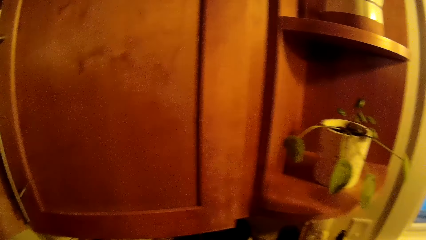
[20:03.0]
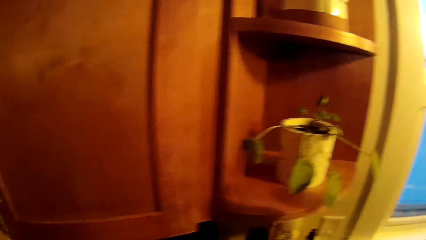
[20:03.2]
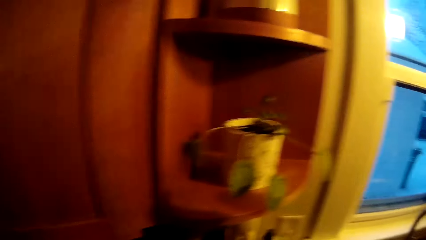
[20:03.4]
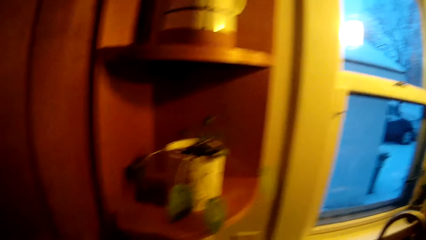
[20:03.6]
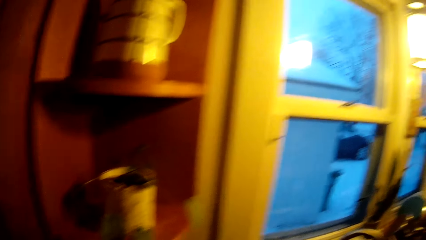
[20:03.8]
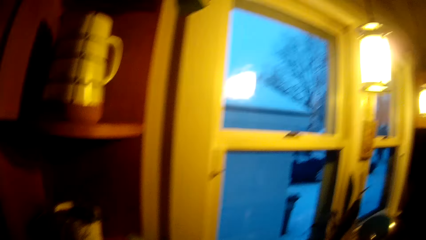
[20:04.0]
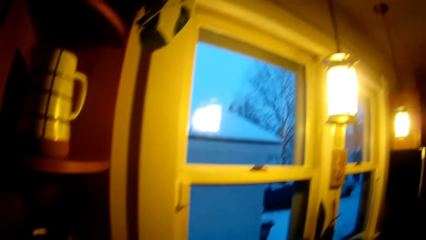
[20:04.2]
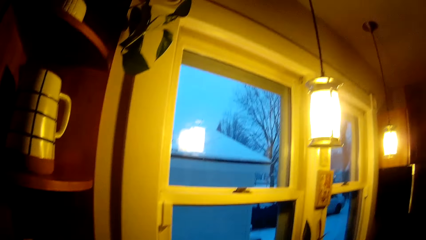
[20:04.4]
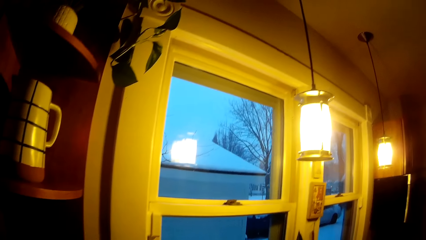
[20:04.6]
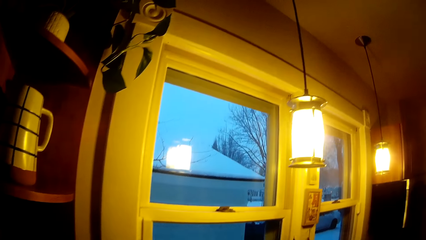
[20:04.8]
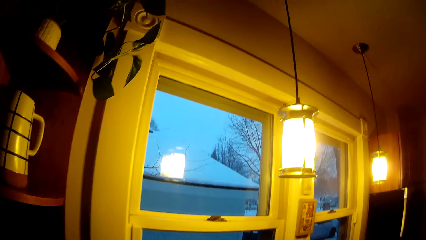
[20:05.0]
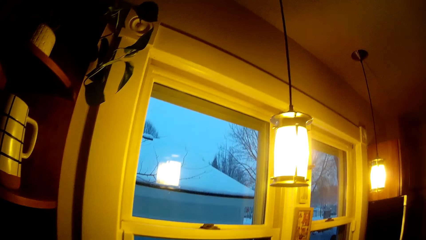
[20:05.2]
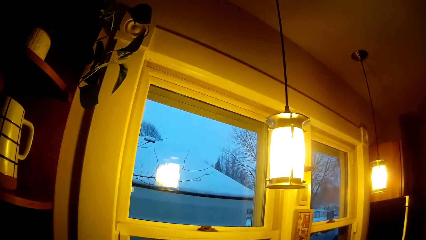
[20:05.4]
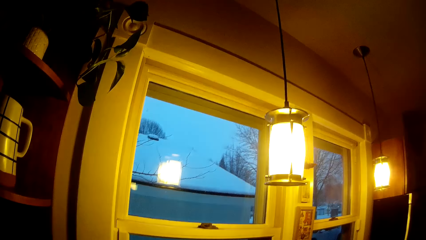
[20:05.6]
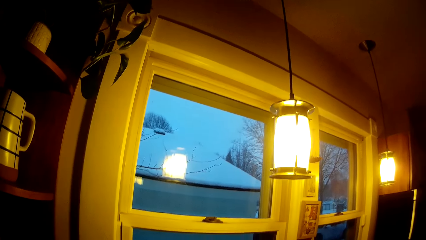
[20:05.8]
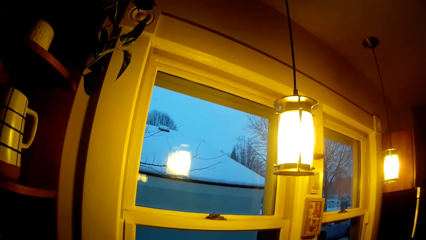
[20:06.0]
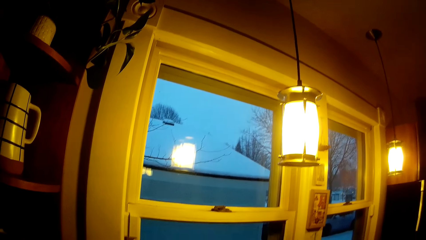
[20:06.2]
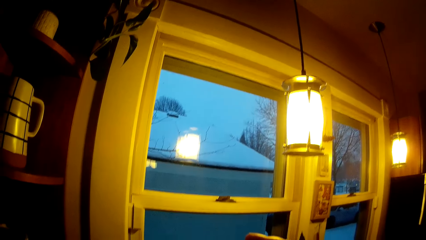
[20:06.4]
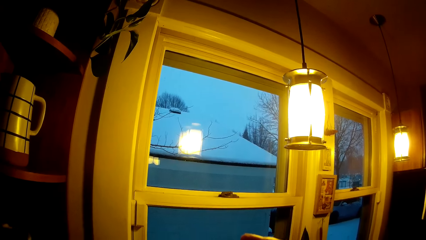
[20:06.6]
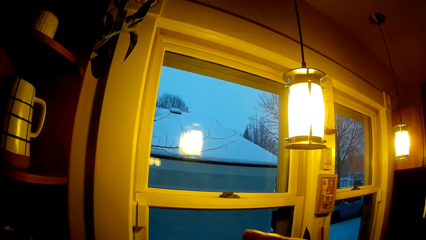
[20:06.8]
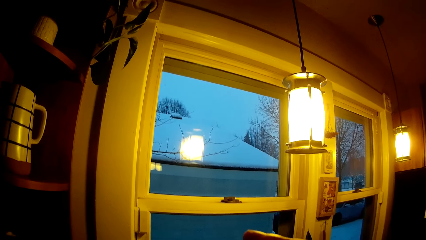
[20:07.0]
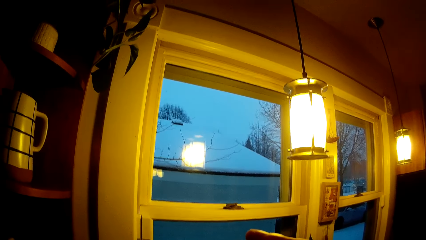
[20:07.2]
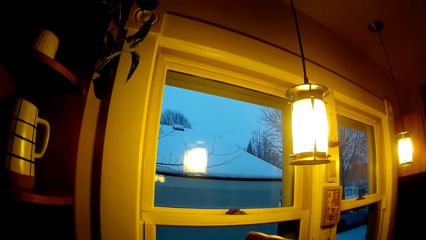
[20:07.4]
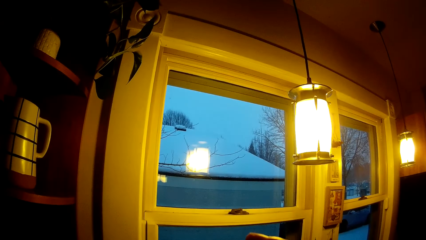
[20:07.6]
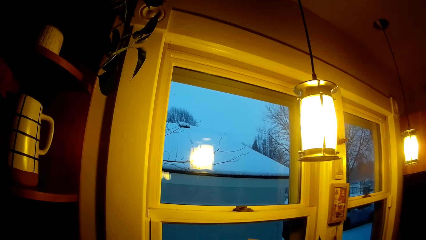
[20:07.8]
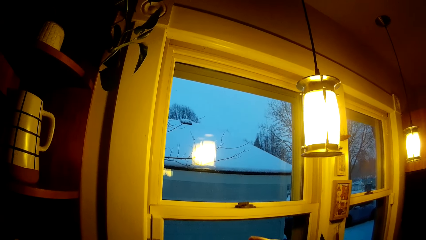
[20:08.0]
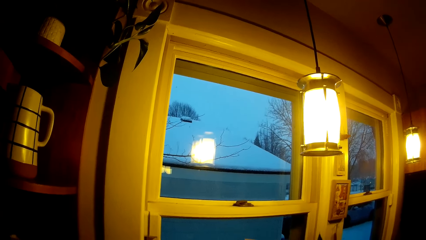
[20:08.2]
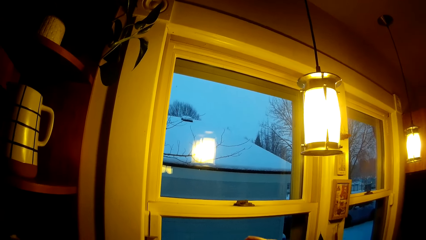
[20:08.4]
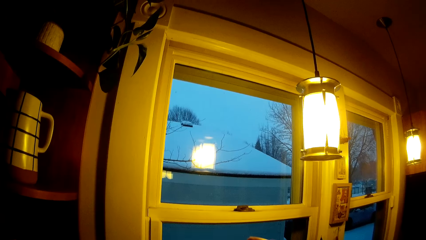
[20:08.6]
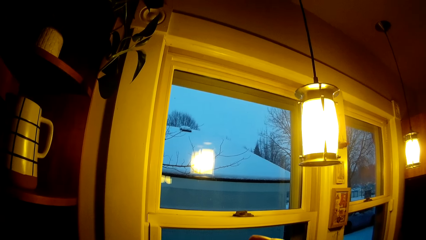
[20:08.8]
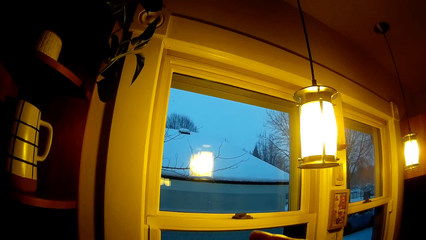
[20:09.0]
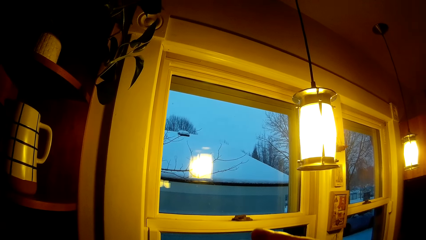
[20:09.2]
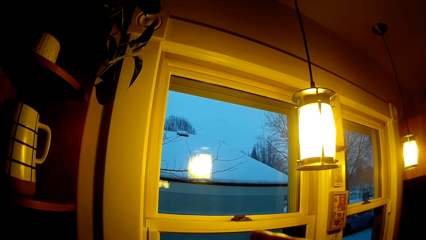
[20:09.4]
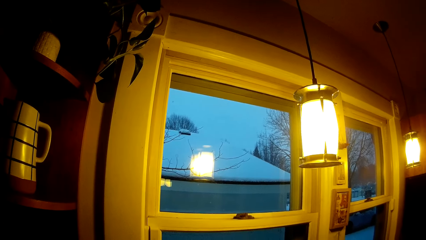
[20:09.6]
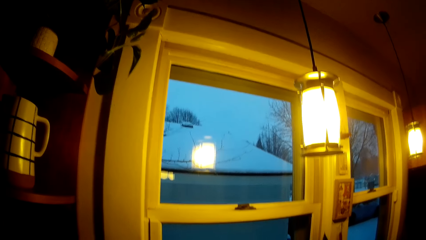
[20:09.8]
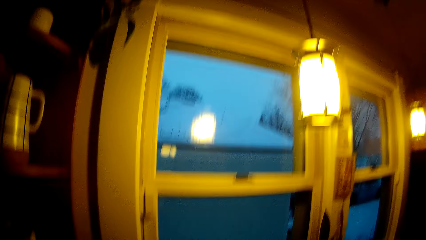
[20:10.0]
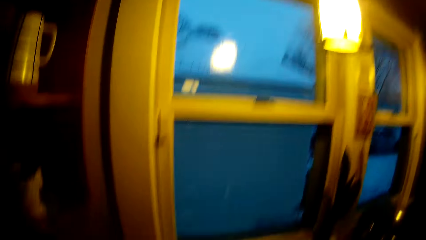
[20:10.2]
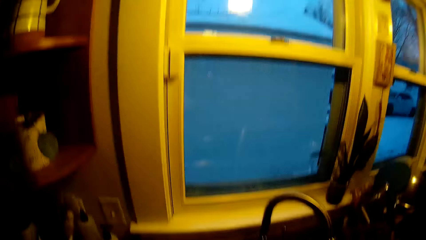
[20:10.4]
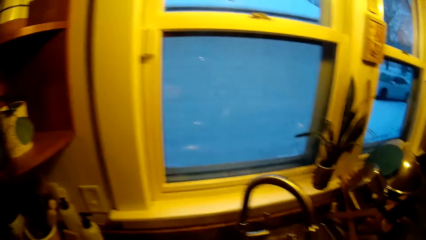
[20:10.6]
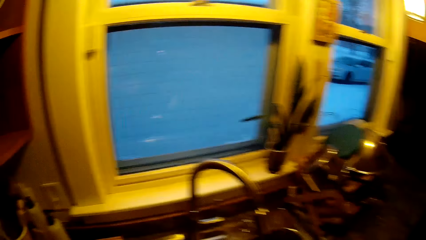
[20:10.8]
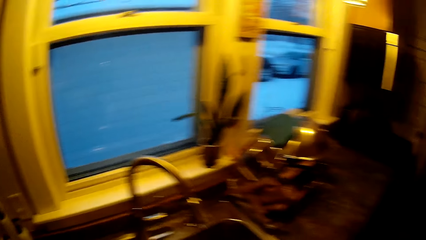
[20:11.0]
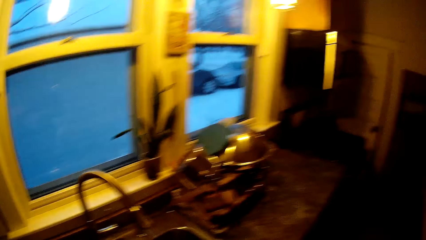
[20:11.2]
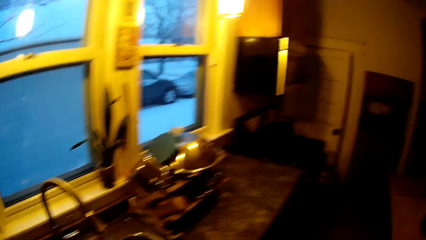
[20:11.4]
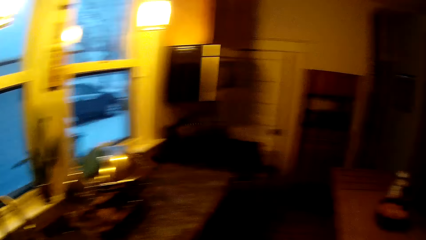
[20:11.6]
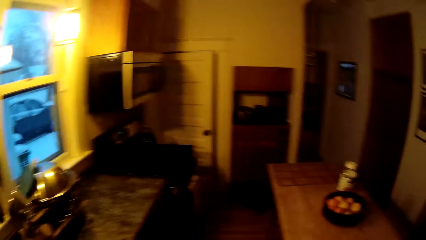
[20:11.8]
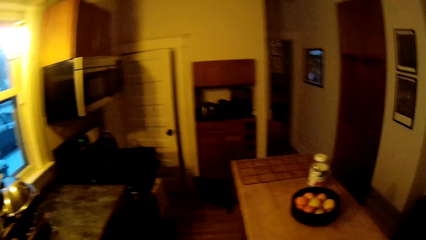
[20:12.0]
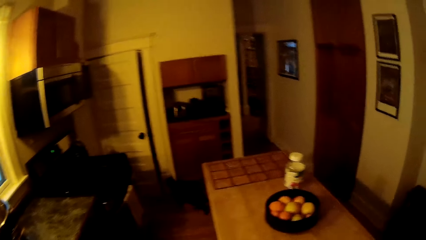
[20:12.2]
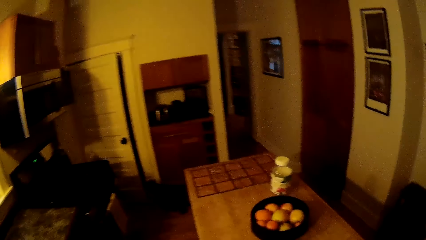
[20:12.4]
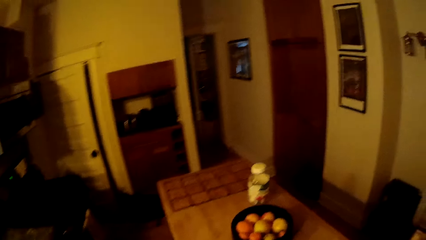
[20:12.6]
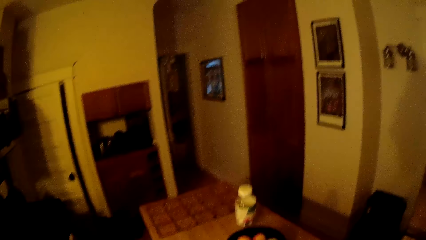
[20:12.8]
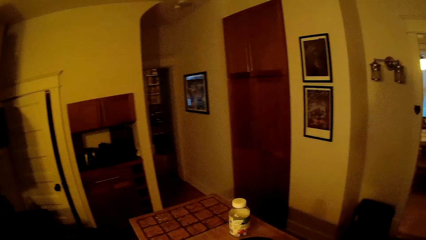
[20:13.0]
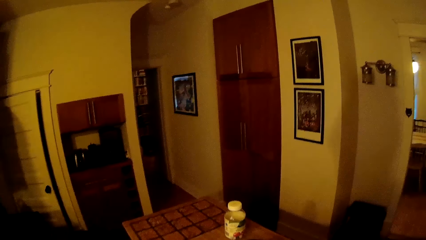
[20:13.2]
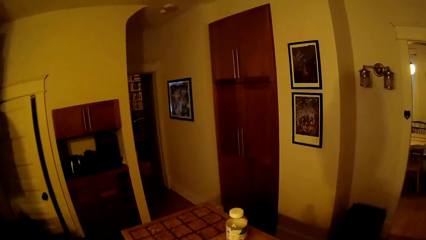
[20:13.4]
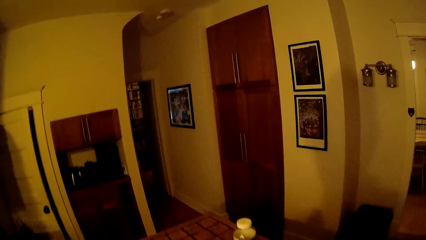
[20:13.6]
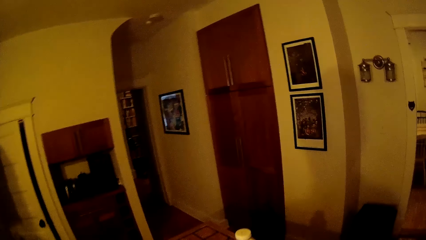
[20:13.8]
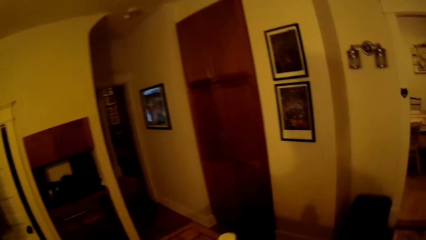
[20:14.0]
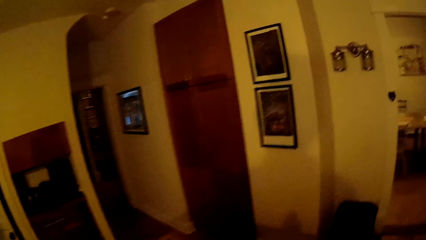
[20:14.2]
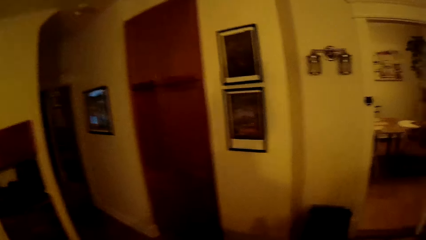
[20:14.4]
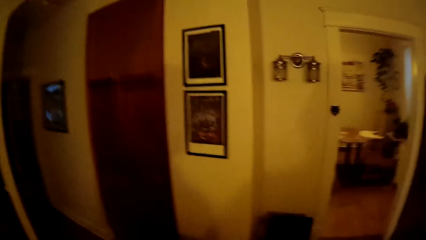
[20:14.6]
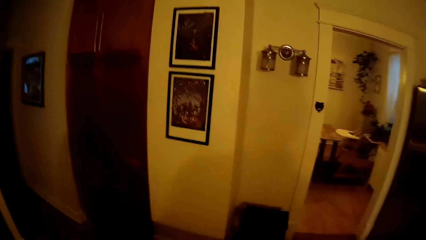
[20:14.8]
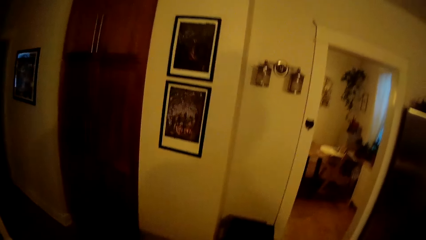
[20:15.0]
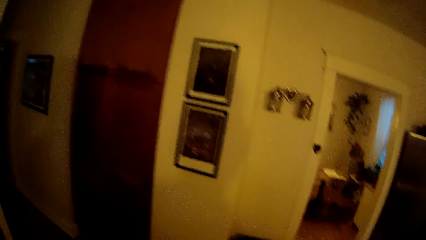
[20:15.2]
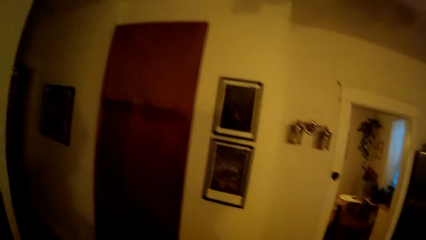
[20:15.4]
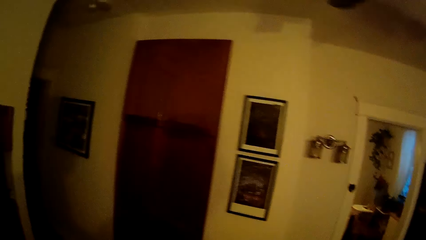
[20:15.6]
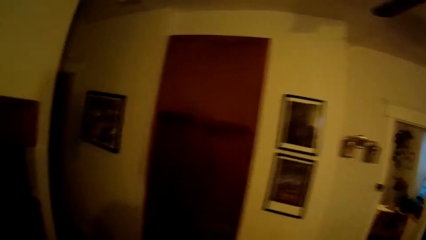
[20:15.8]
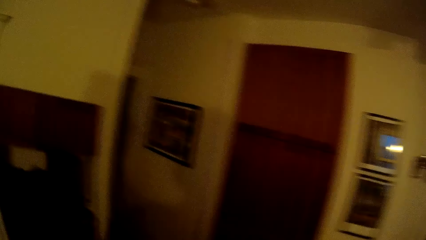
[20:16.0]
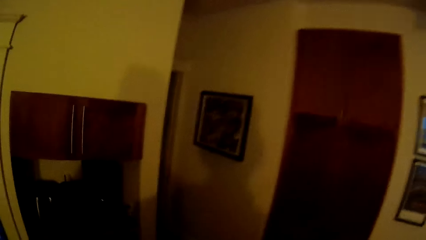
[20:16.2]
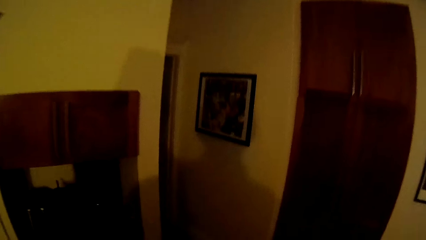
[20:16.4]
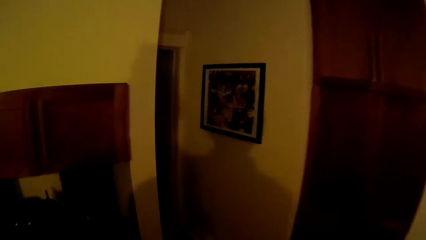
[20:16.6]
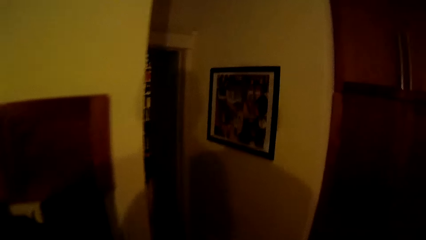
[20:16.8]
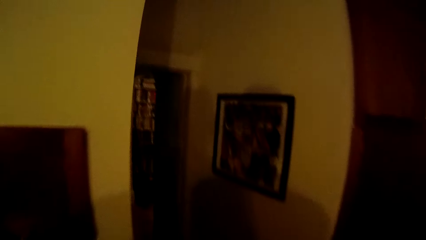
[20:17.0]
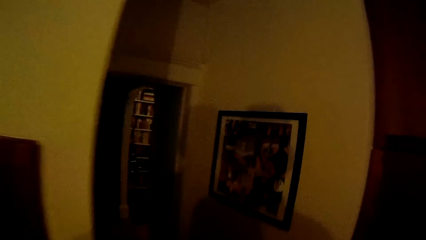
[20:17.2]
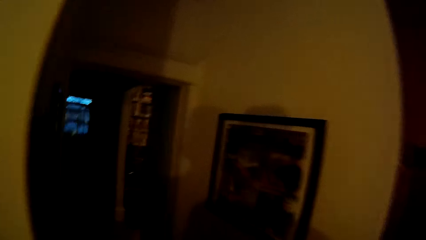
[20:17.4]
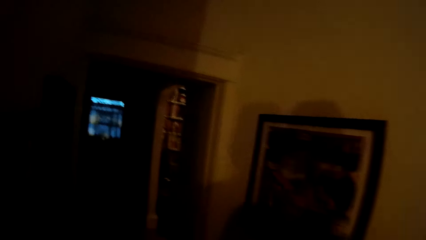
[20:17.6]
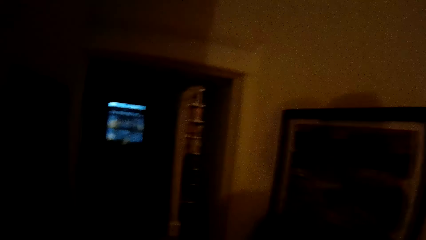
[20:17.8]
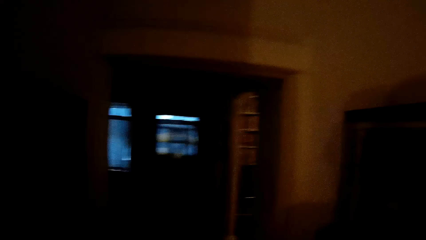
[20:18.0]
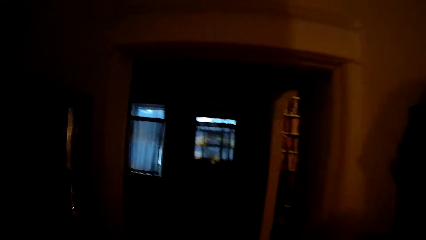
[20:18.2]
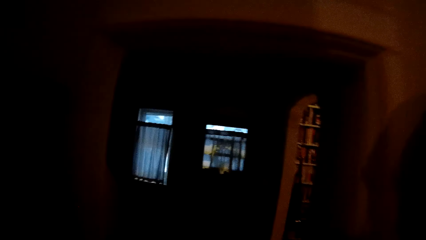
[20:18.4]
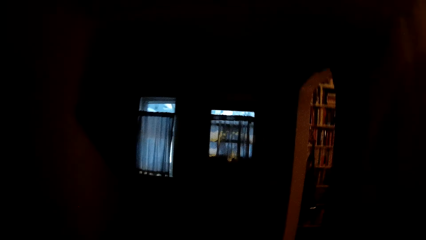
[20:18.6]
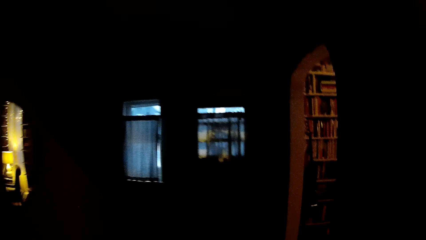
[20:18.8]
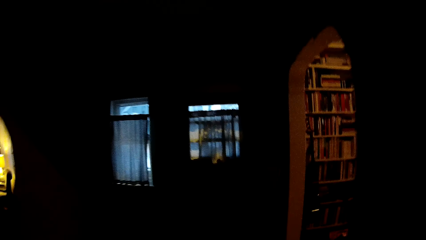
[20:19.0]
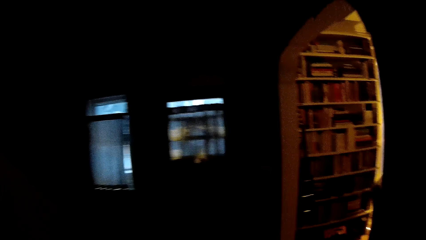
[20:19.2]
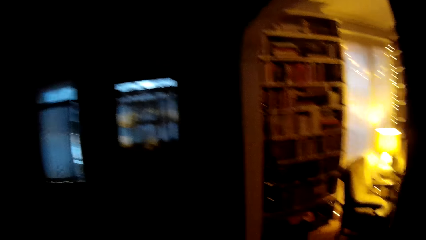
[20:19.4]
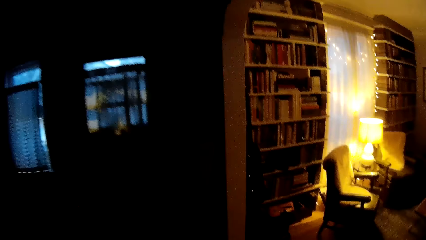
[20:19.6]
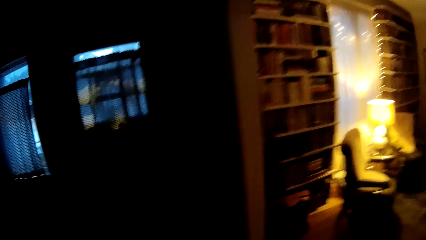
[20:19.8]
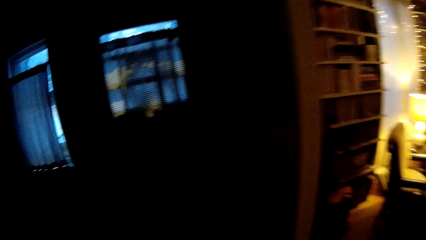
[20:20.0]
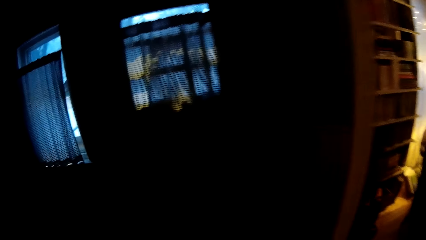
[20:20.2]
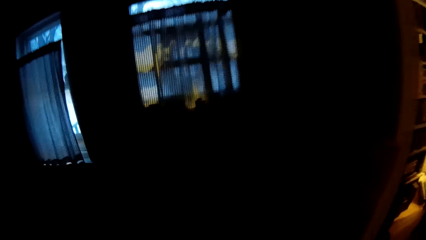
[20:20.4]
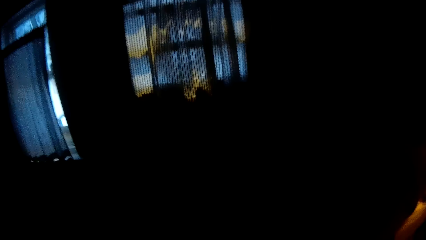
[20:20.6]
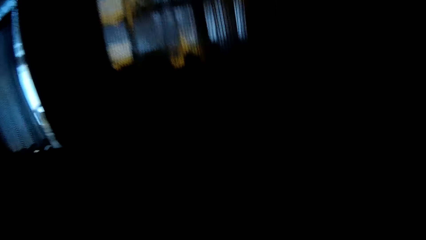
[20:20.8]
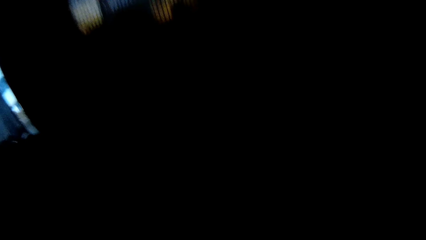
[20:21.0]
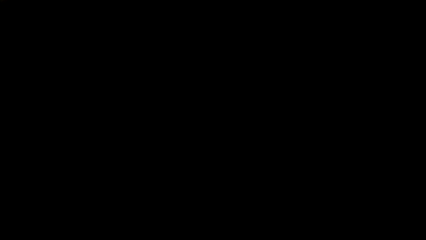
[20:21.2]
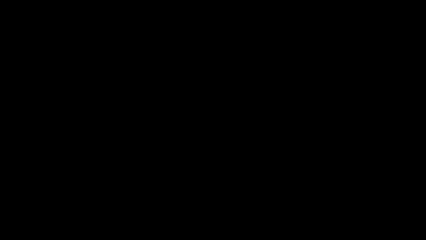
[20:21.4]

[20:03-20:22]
The camera wearer walks towards a room.
